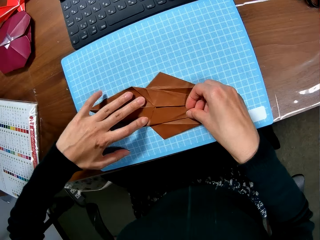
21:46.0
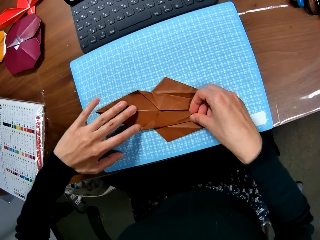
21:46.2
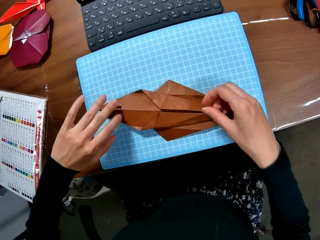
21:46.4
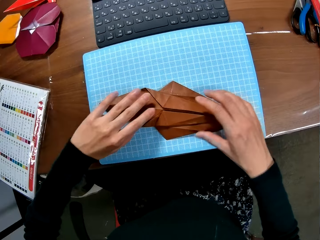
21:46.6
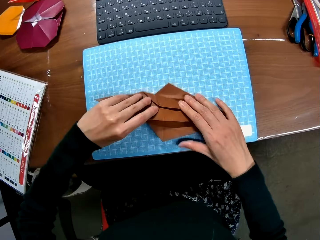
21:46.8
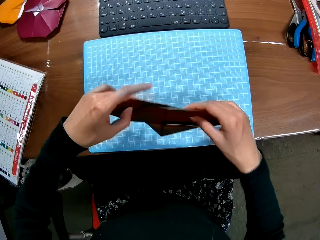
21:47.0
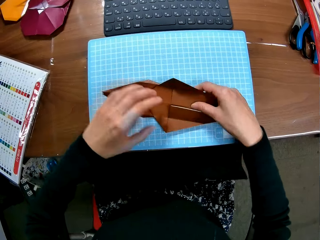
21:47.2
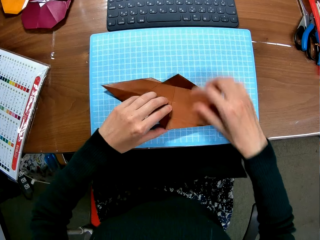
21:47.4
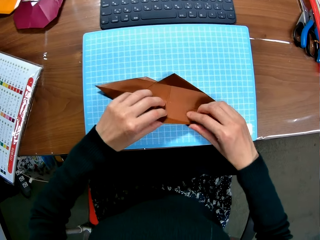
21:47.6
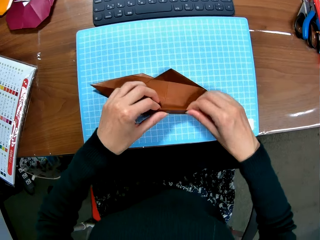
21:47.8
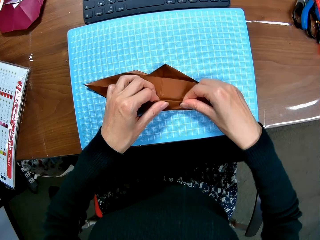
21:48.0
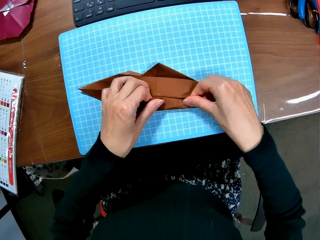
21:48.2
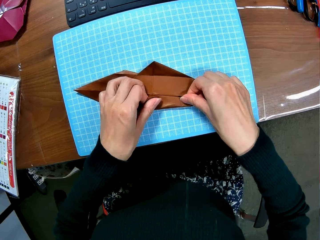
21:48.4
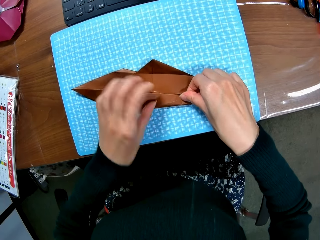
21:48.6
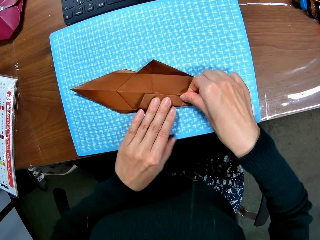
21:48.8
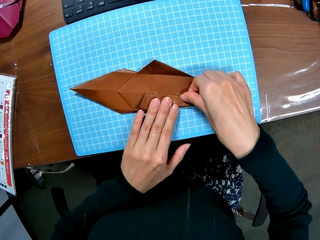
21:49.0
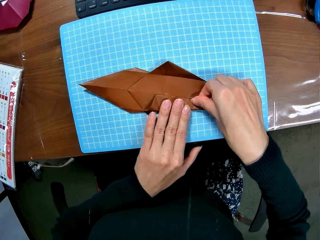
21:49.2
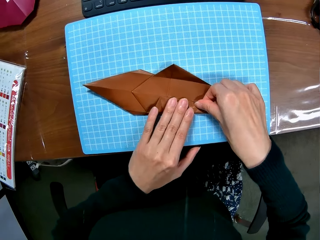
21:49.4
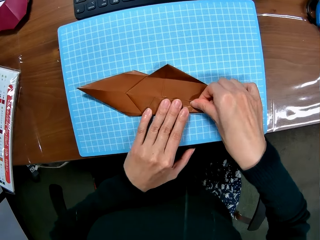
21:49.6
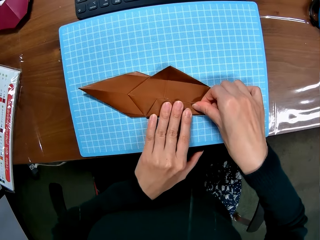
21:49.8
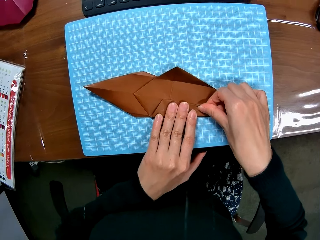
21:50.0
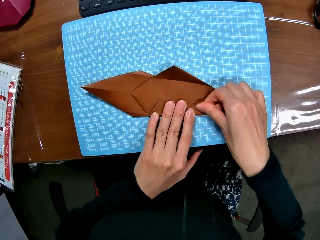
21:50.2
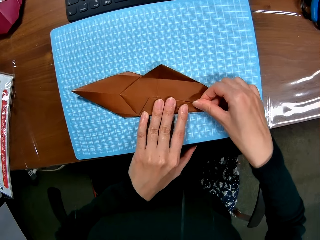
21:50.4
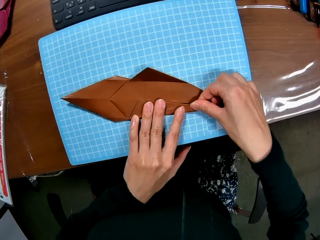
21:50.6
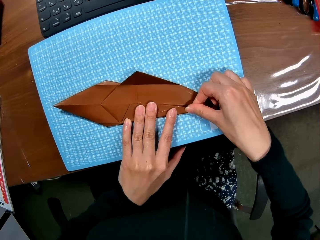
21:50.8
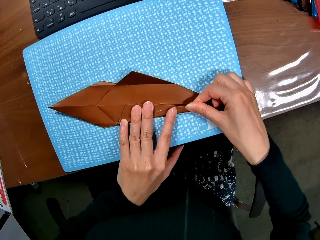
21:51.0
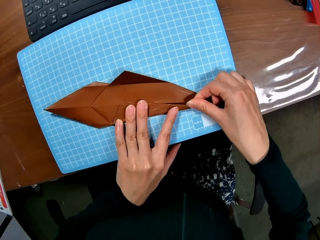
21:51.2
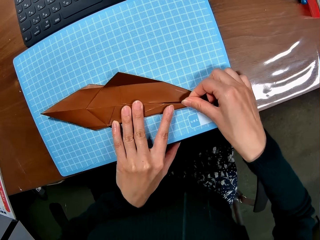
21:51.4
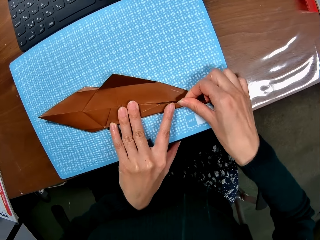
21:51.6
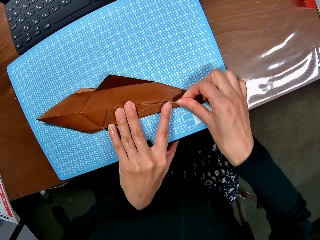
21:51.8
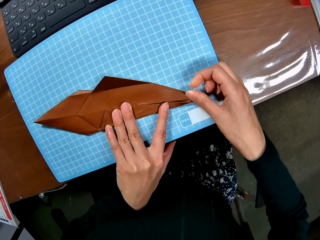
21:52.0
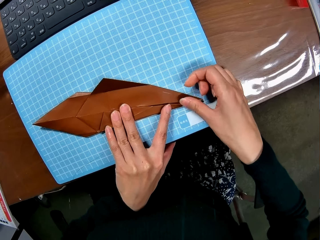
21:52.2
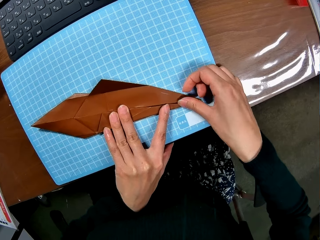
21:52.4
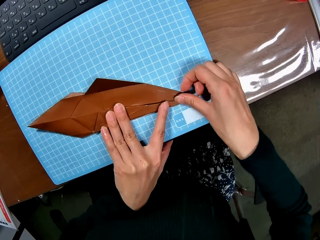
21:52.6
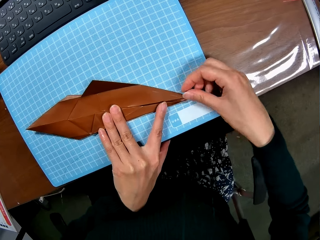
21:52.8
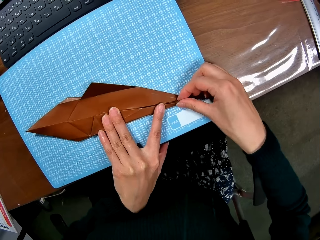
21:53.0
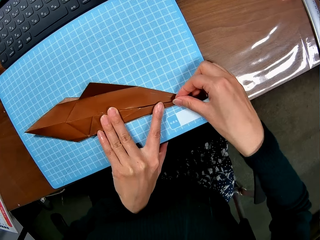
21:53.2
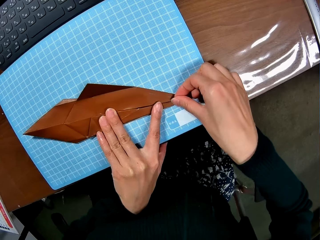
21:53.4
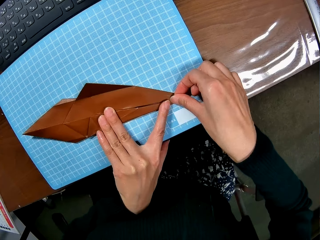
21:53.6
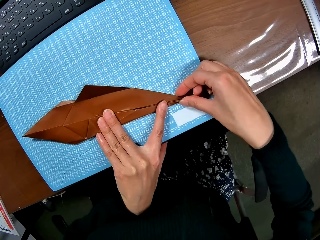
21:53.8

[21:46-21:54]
The camera wearer turns the paper upside down. They fold the paper on the table.

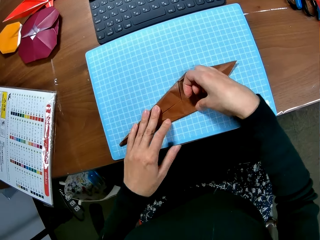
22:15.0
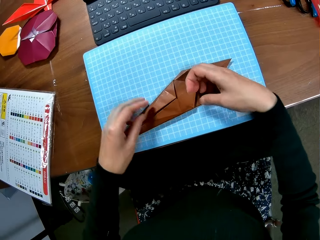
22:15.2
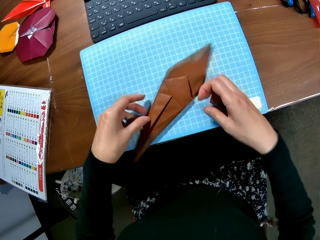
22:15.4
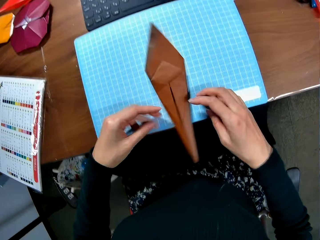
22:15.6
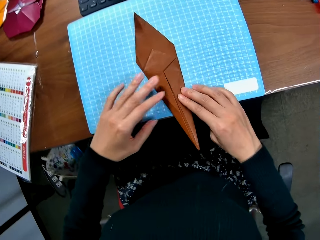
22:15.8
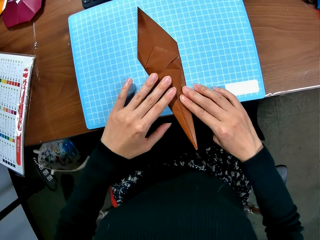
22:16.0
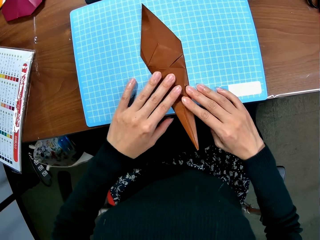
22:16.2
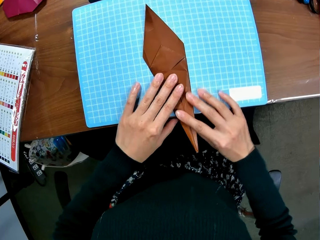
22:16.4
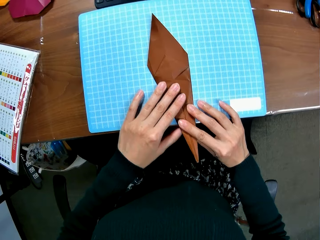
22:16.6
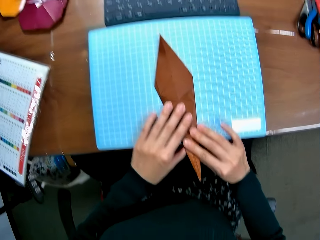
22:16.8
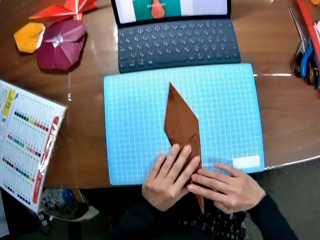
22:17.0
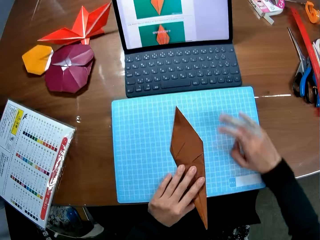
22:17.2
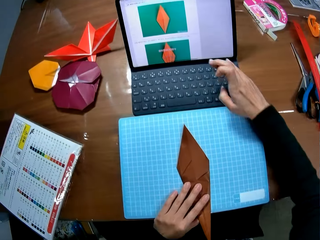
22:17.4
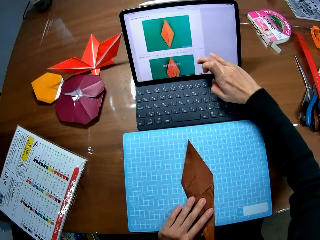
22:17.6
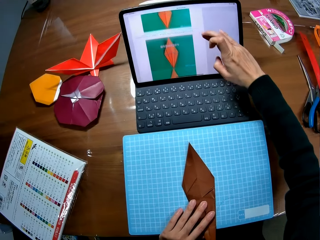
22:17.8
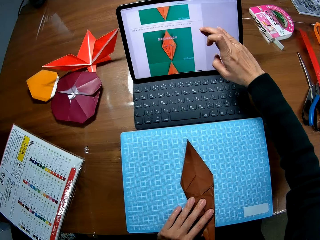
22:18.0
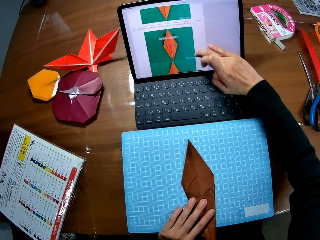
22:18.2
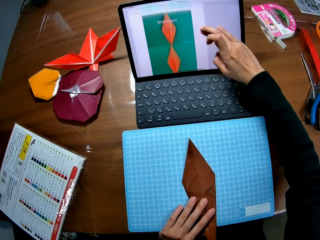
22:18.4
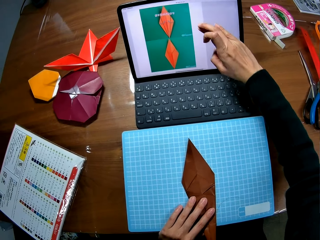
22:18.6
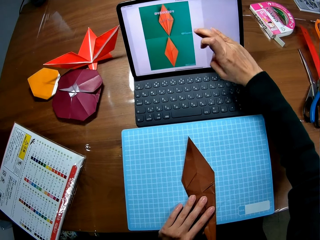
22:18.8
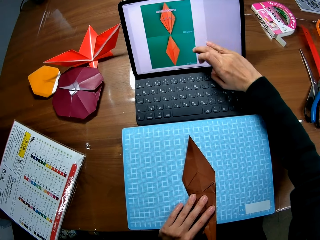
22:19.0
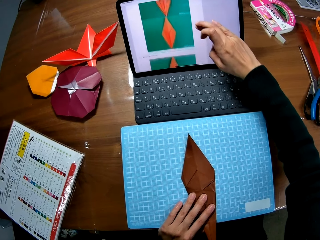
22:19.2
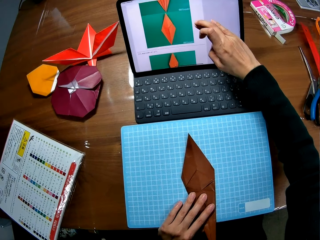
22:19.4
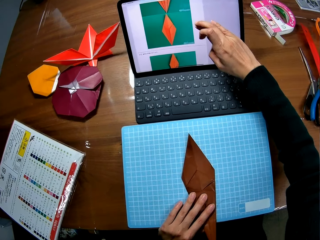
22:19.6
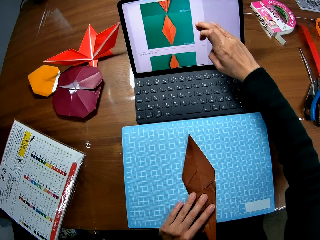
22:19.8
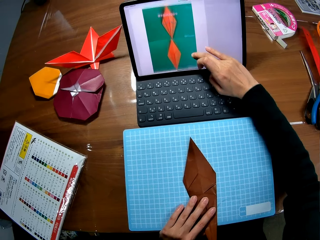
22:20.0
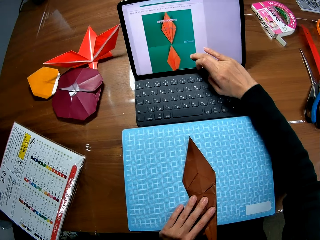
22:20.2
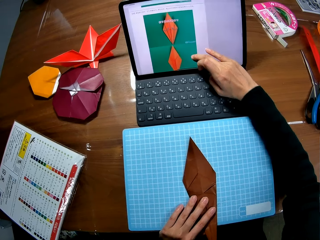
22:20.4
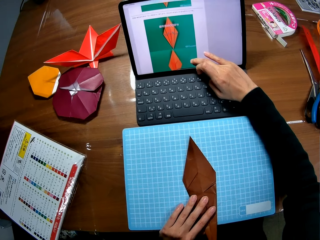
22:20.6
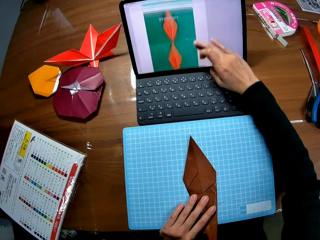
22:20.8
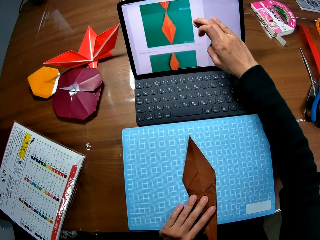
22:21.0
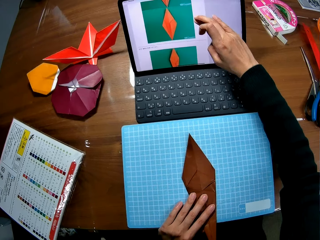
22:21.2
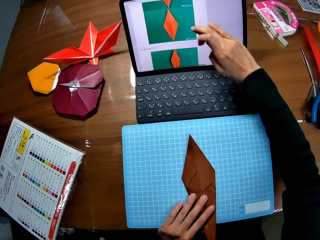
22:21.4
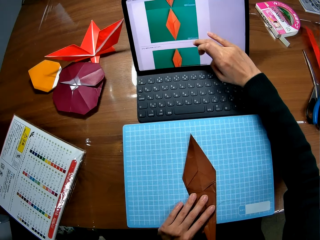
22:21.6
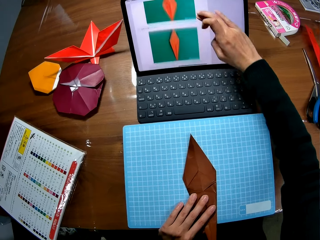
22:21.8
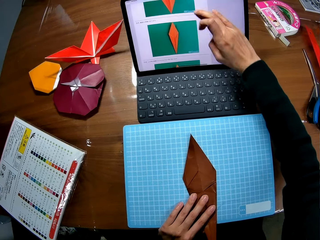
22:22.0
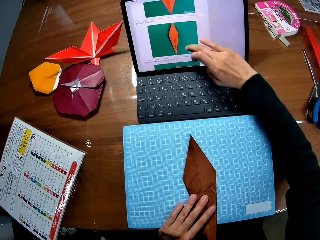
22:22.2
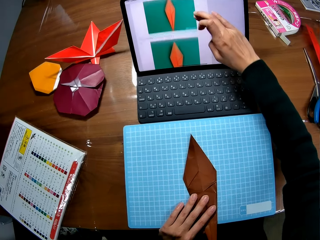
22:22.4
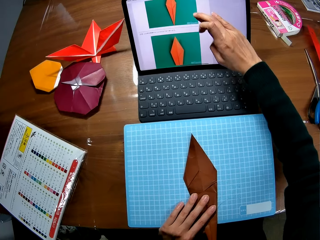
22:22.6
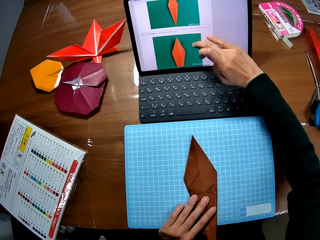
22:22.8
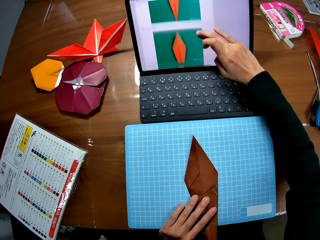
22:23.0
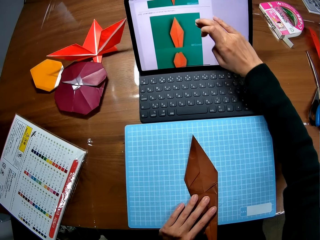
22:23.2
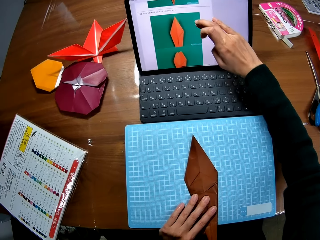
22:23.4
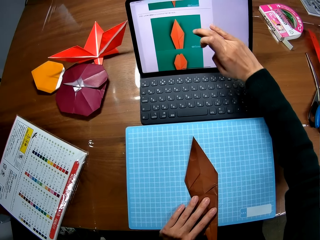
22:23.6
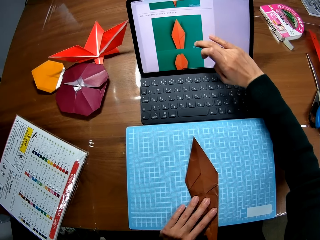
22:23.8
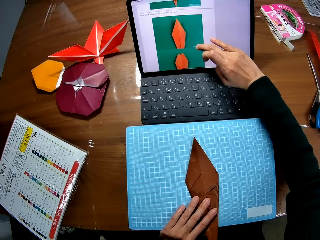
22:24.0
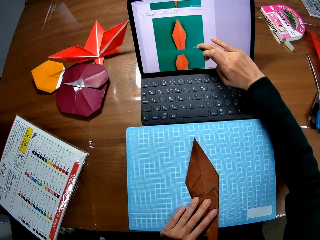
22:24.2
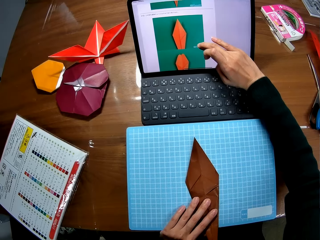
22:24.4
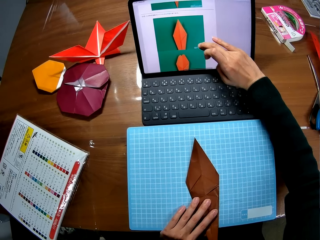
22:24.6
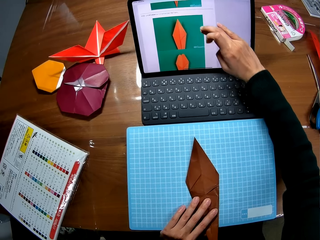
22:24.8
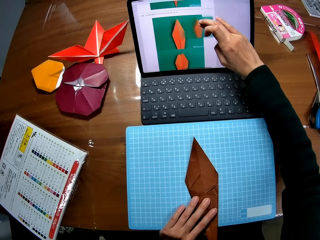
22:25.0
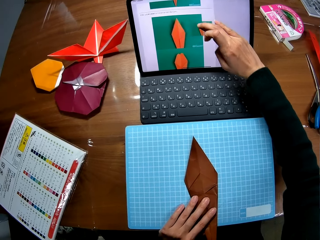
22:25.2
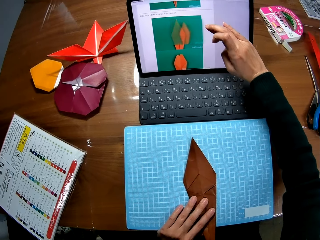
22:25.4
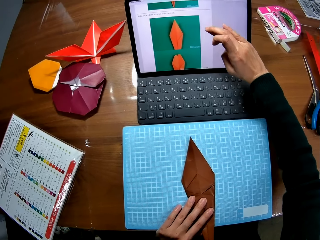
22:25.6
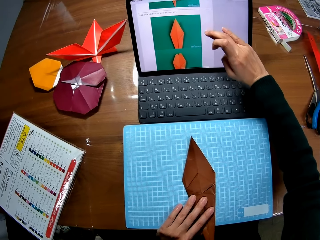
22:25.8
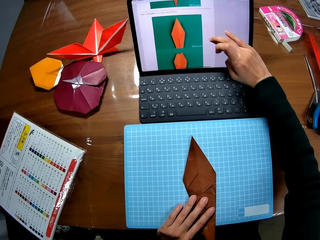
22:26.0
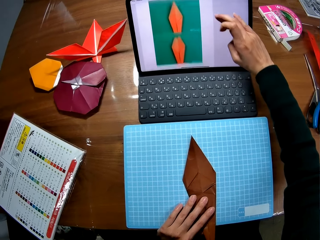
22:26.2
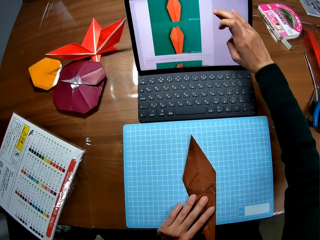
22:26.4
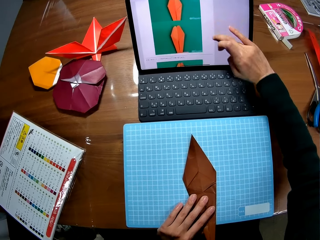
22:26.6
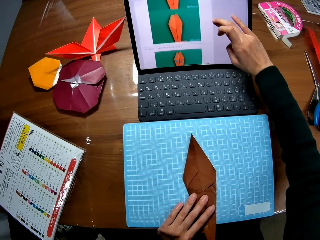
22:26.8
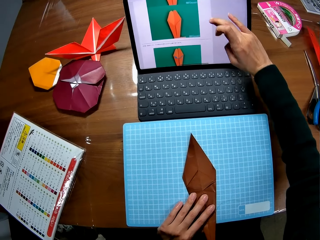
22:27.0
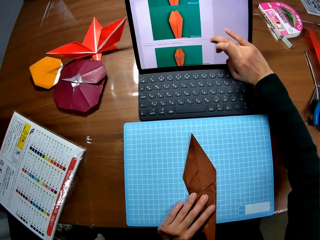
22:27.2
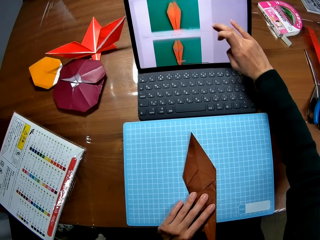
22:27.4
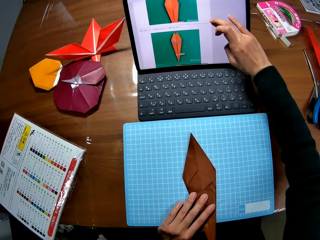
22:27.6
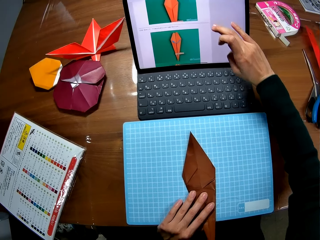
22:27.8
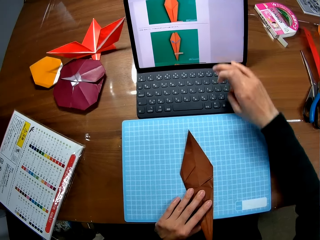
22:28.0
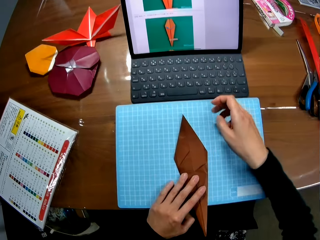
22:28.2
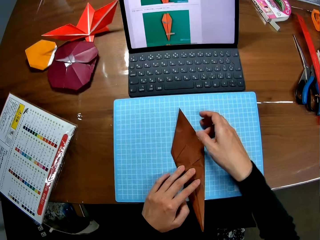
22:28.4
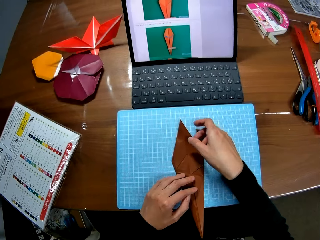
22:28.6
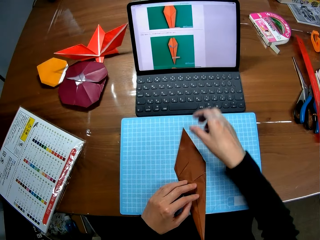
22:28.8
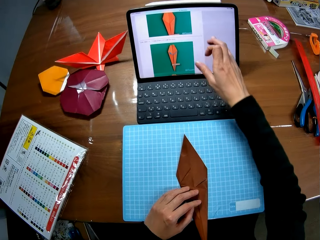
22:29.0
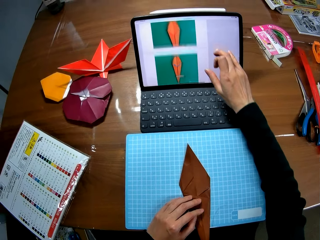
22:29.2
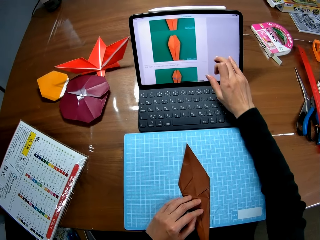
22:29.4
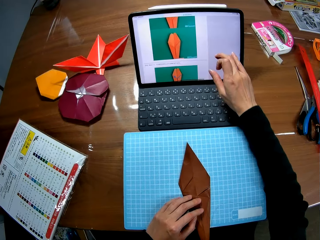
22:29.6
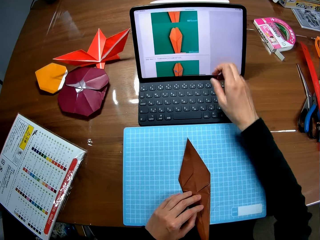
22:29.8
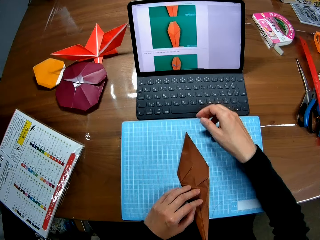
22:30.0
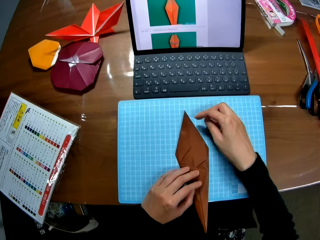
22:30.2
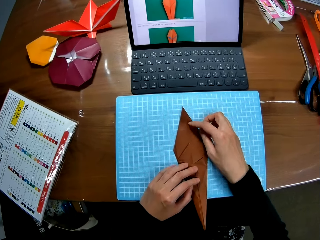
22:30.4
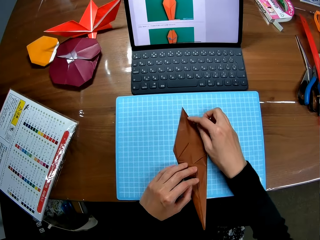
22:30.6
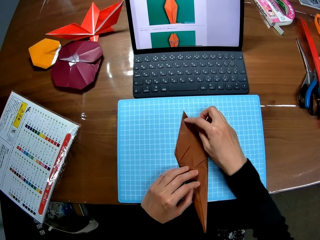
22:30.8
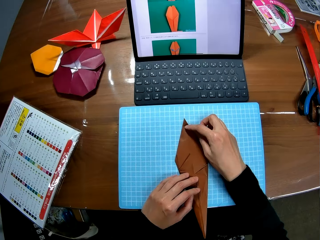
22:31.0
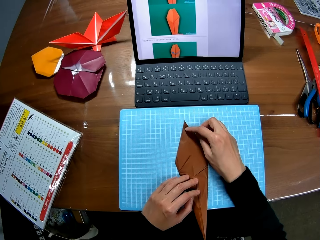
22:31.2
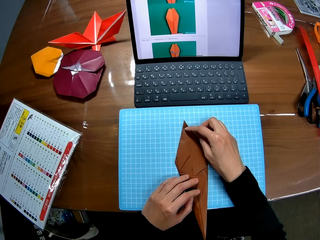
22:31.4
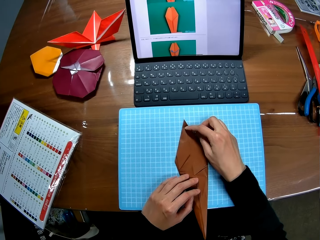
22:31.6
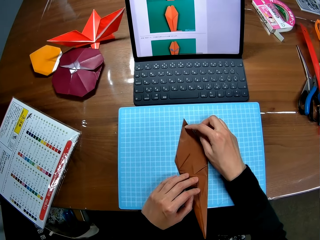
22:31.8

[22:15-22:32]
The camera wearer removes her right hand from the paper. She scrolls through the tablet screen on the table with her right hand. She returns her right hand to the paper. She removes her right hand from the paper. She scrolls through the tablet screen on the table with her right hand. She returns her right hand to the paper.
